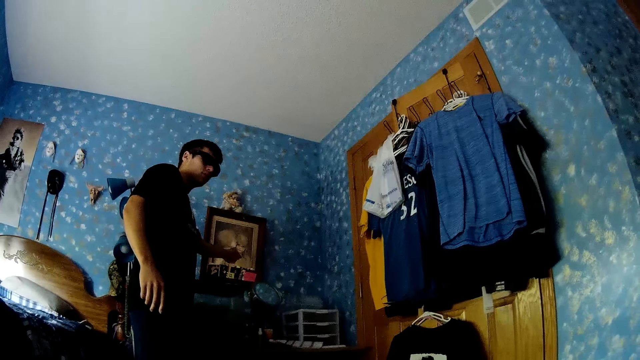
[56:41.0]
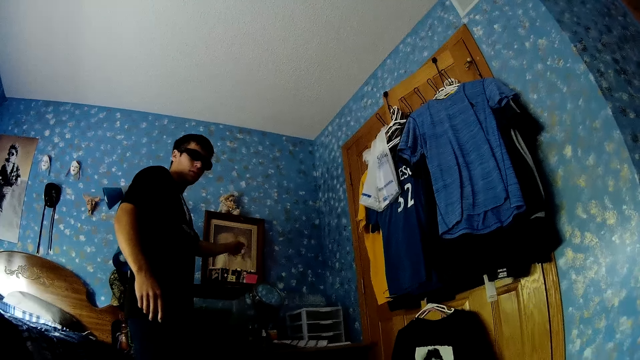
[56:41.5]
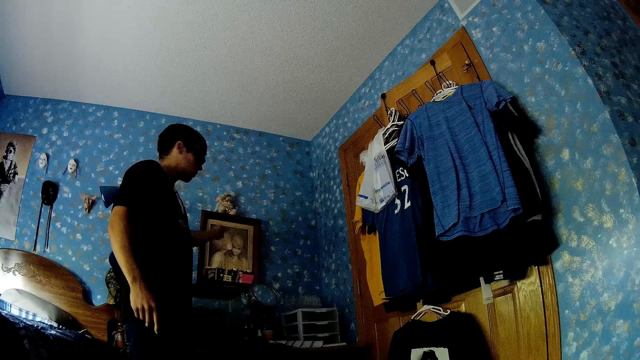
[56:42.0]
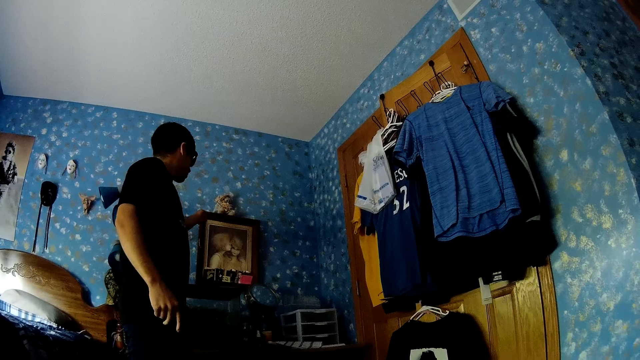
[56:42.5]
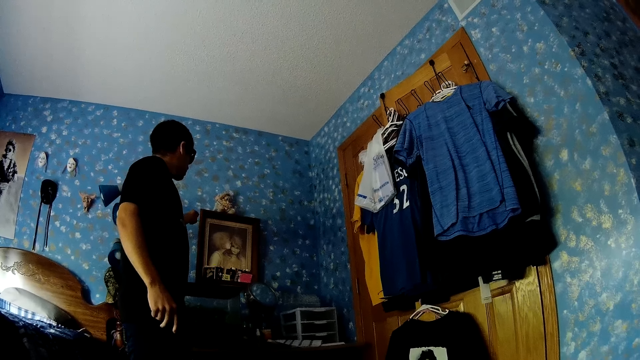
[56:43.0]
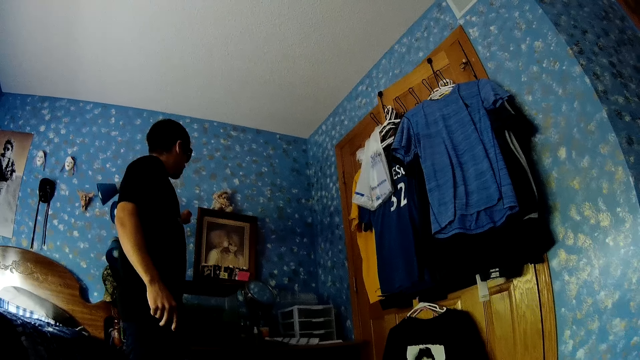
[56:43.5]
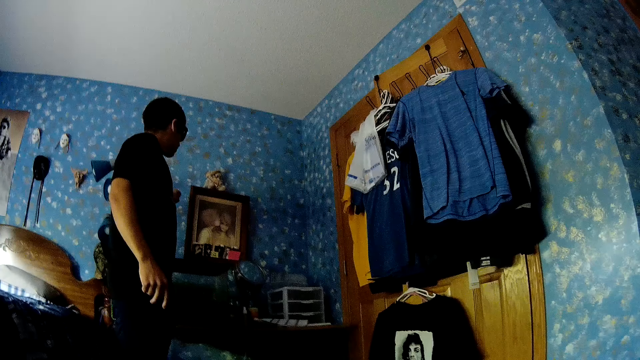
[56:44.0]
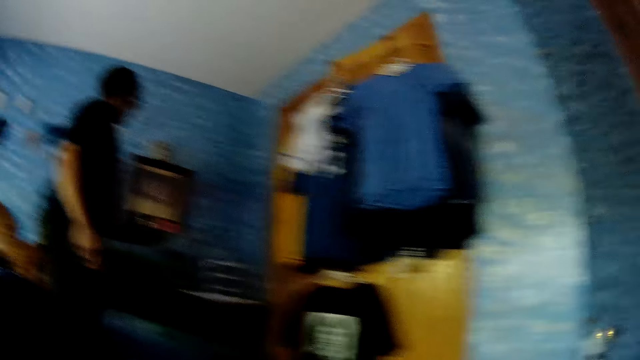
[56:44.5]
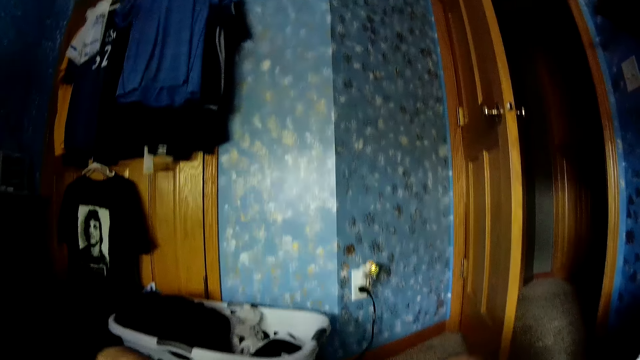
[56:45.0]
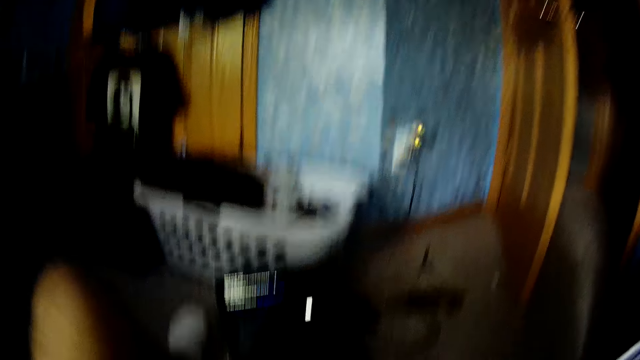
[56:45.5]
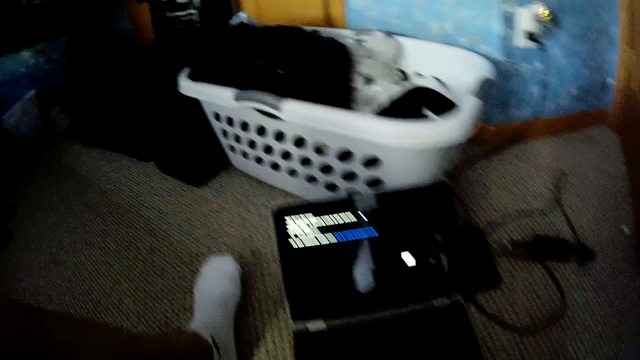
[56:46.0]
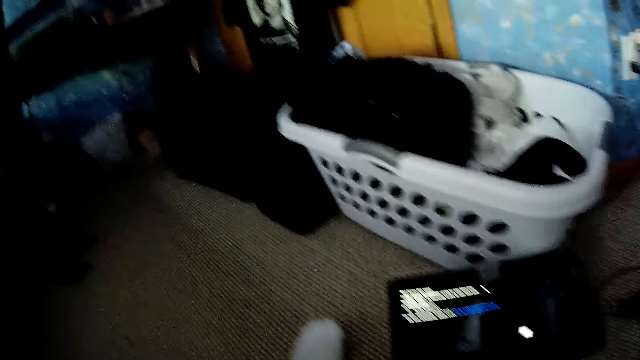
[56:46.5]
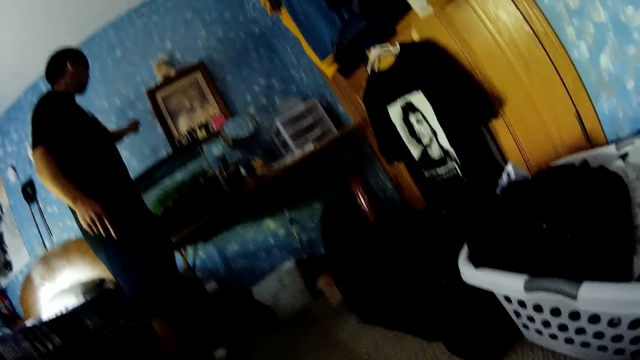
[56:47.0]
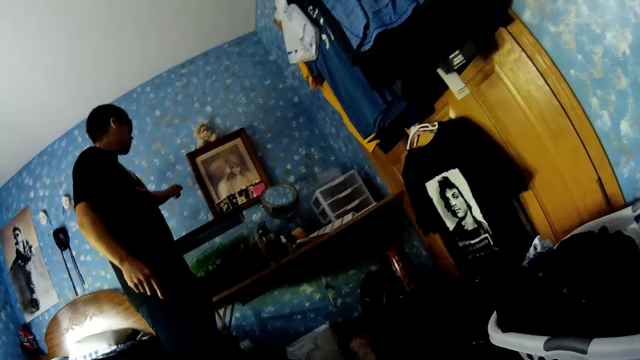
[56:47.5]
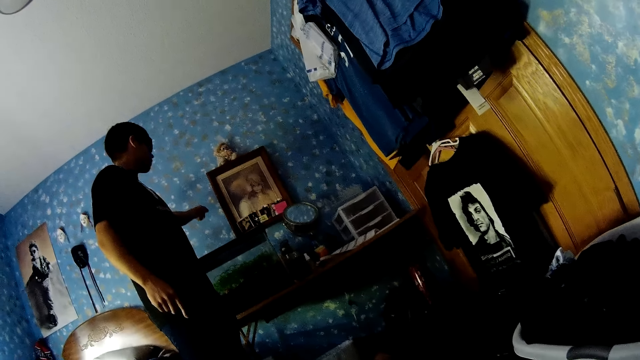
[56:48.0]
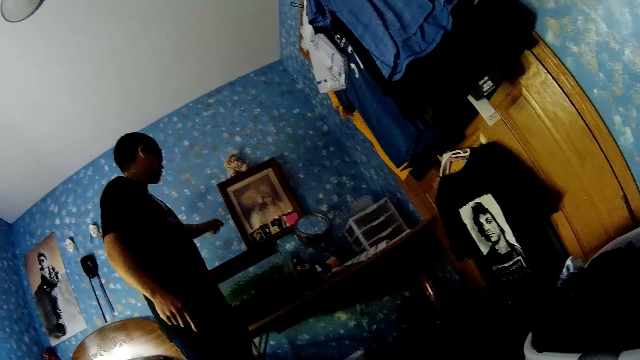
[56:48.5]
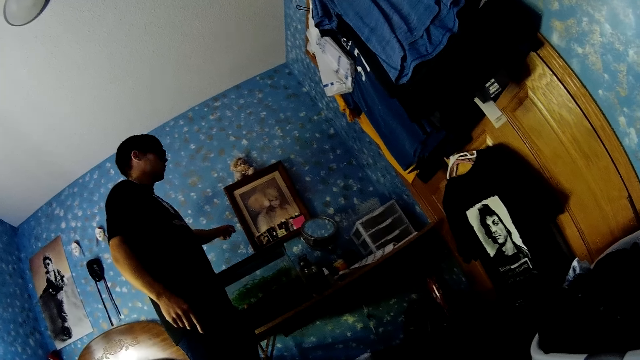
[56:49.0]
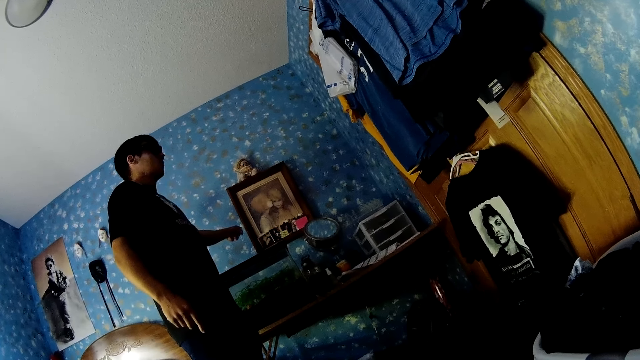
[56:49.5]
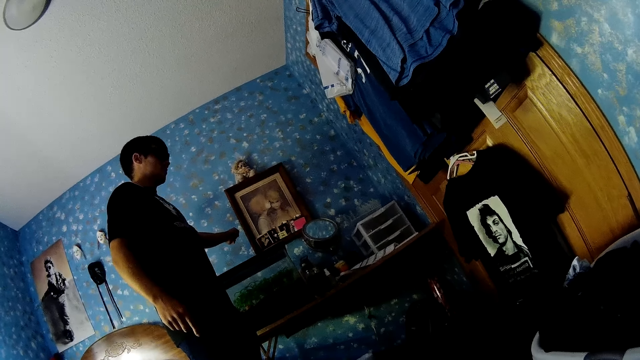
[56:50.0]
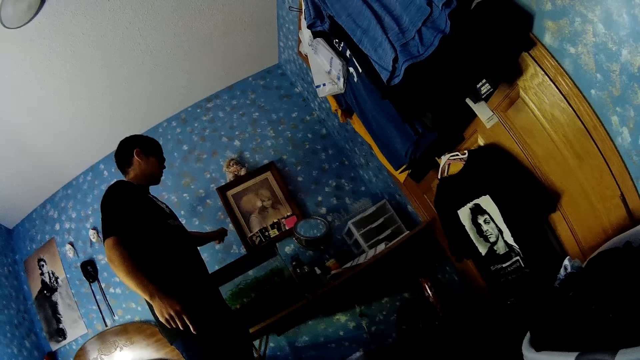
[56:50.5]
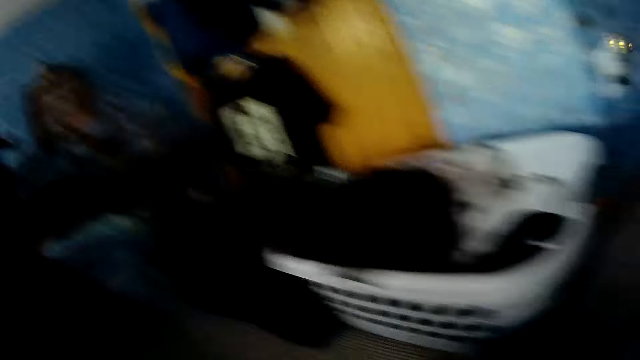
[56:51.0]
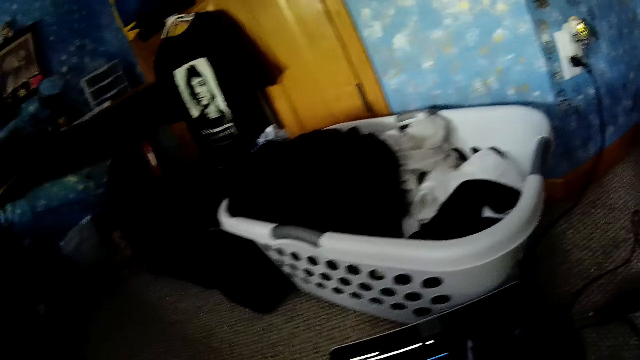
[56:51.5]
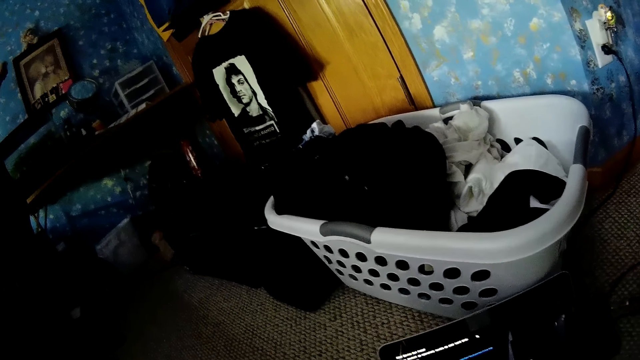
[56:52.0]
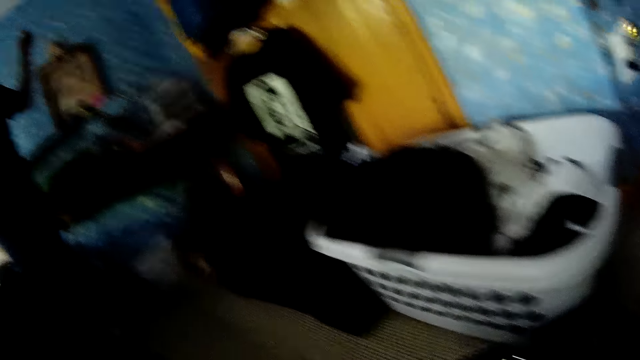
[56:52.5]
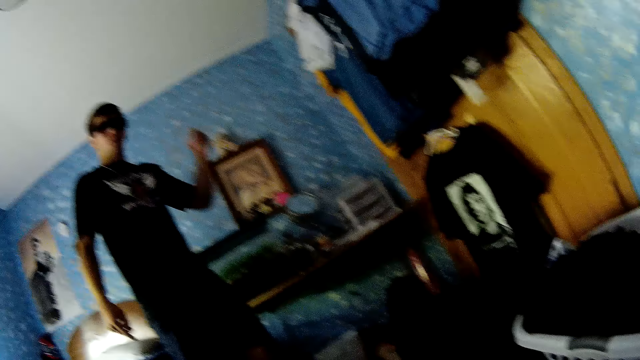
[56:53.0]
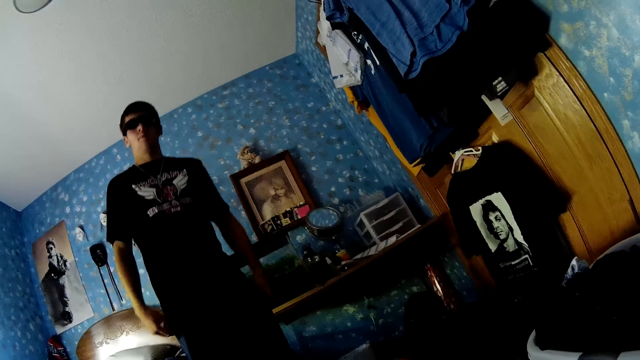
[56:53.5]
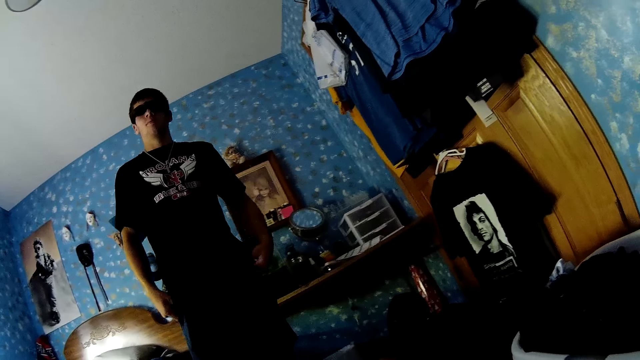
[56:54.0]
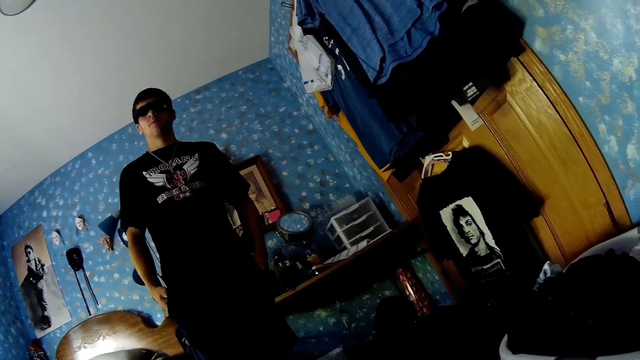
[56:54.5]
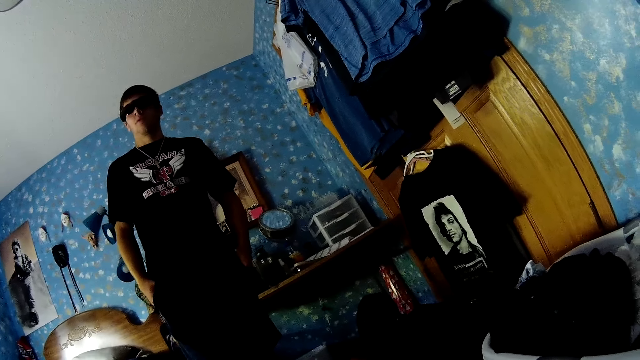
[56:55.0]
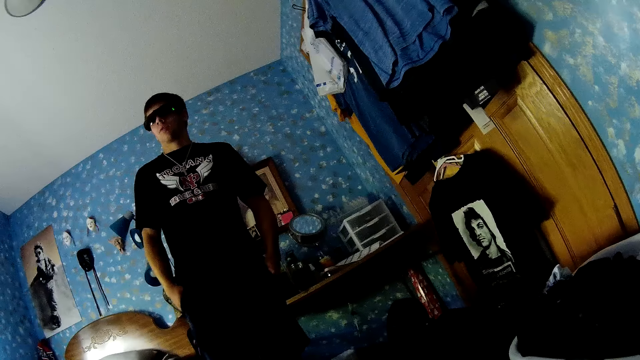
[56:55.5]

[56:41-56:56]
A person turns their head and moves a hand. The camera wearer looks around. They look down. They look around. The person points at a picture. The camera wearer looks at the person. The person turns their head. The camera wearer looks around. The person moves a hand and puts a hand in a pocket.

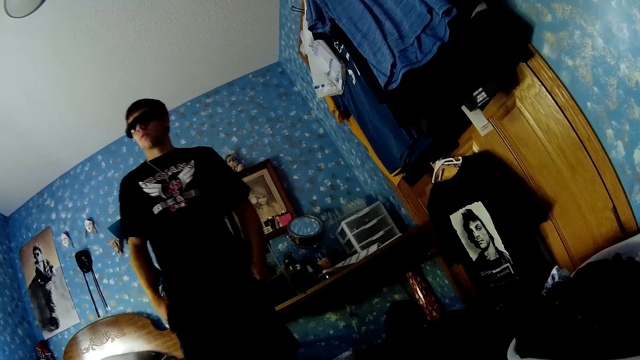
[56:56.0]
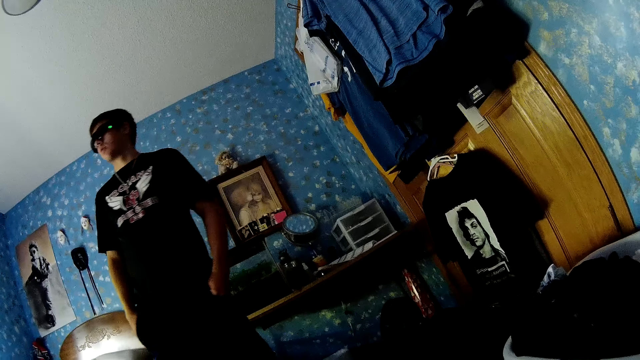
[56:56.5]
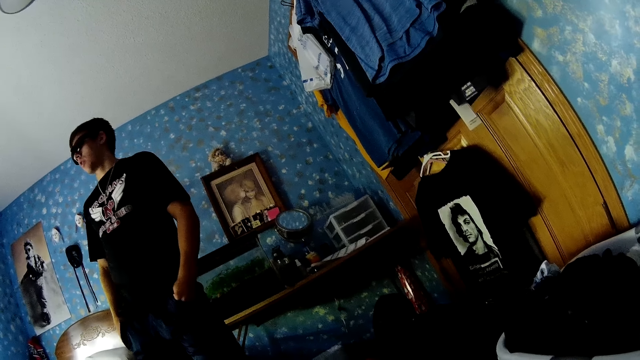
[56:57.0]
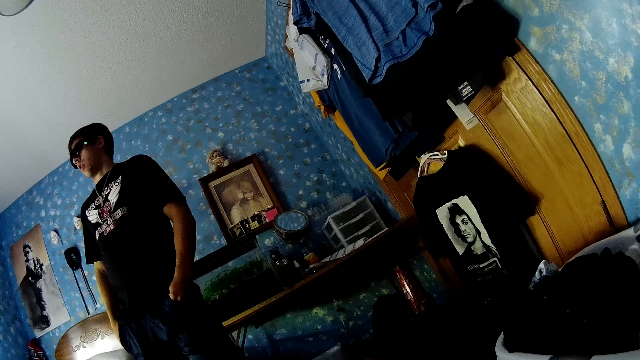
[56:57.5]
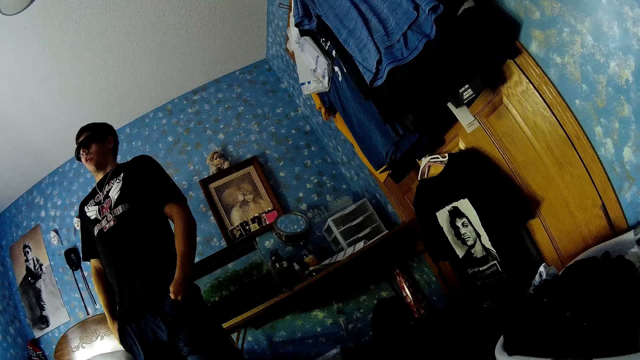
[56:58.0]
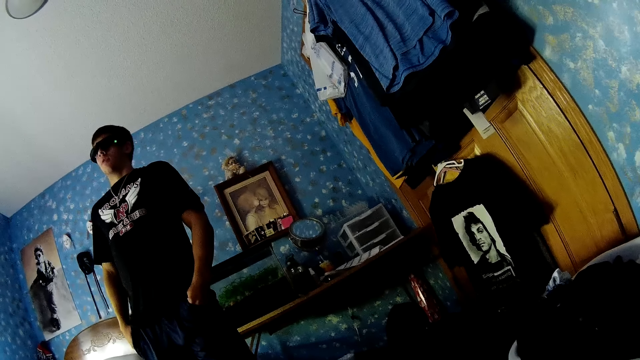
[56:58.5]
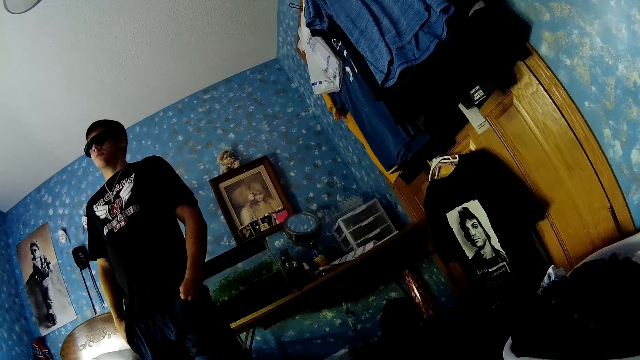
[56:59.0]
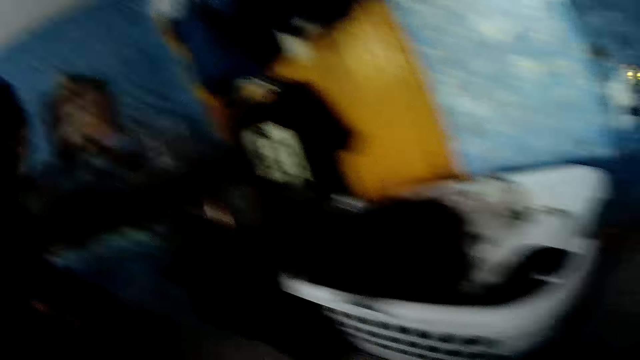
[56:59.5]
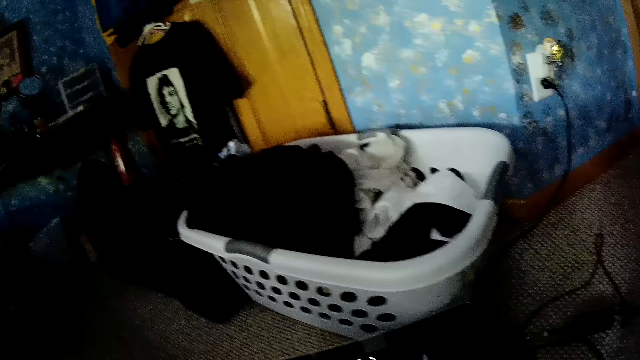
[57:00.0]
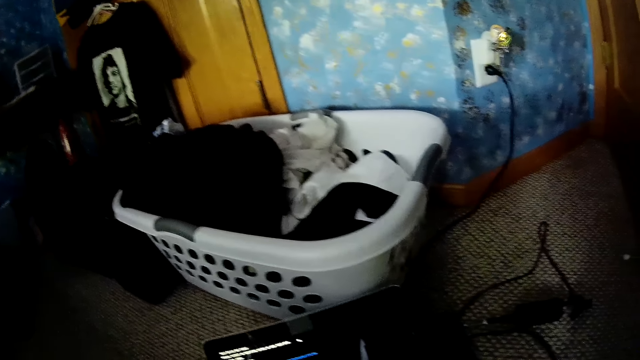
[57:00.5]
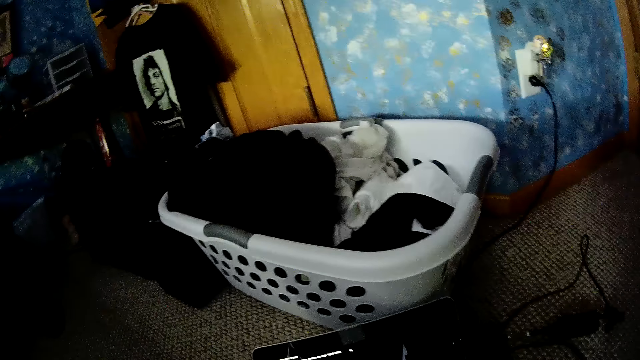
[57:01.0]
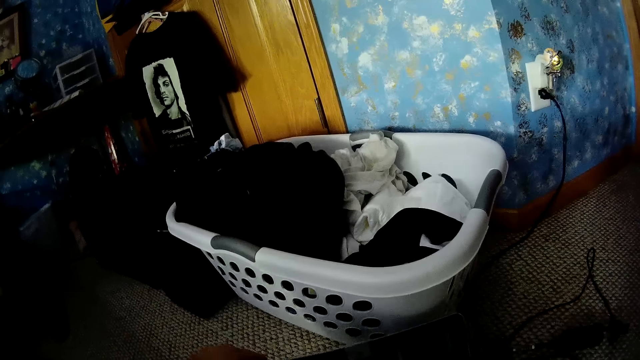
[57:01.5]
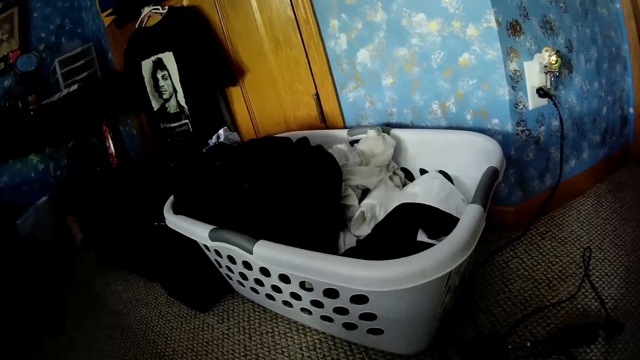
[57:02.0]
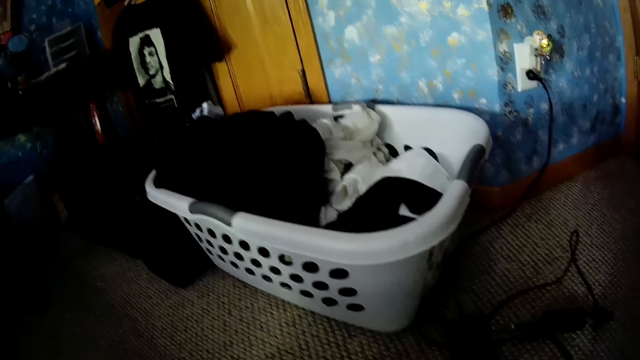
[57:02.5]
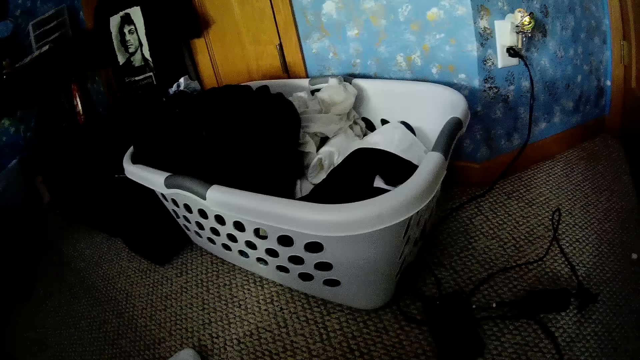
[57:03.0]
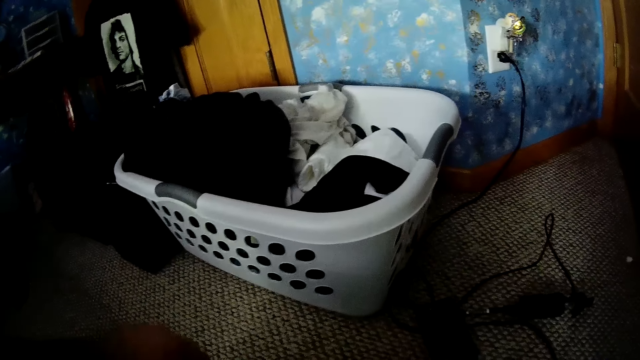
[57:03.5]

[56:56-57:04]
The camera wearer looks at a person. The person turns and turns their head. The camera wearer looks around. They look at a laundry basket.
